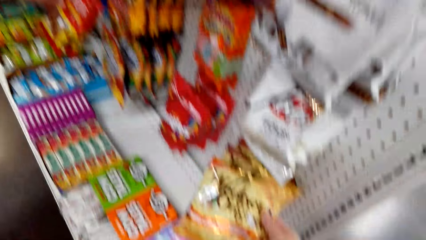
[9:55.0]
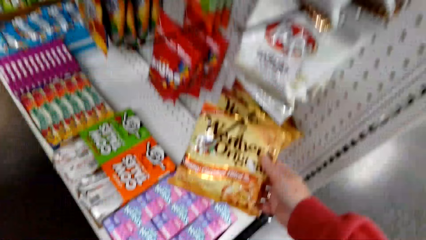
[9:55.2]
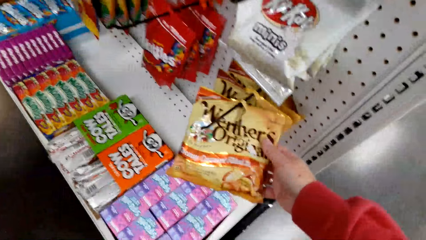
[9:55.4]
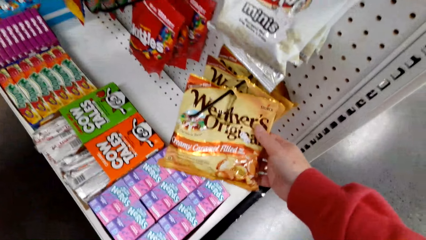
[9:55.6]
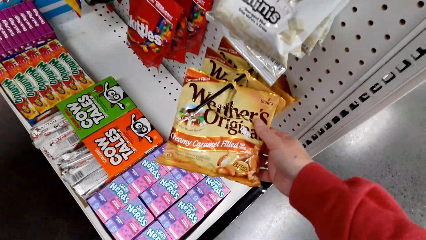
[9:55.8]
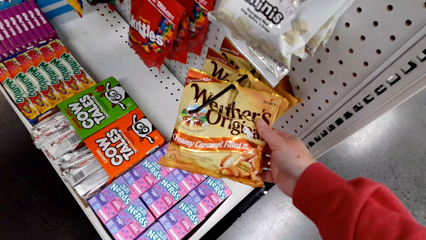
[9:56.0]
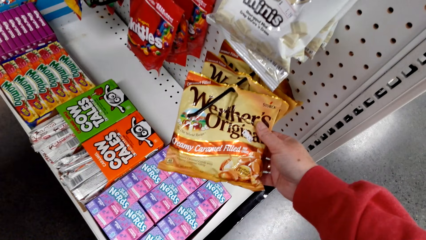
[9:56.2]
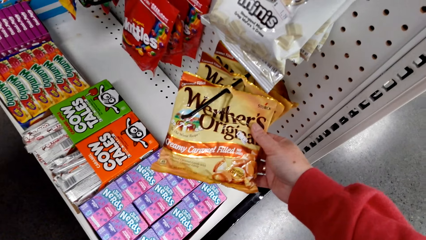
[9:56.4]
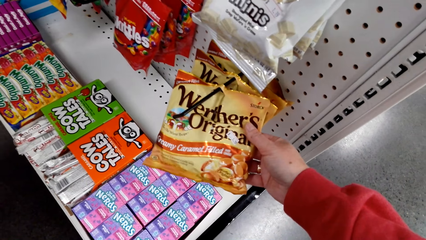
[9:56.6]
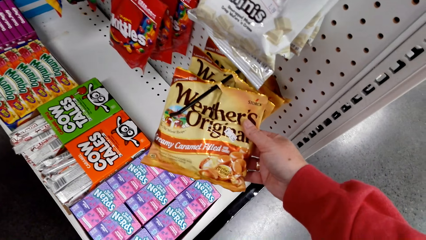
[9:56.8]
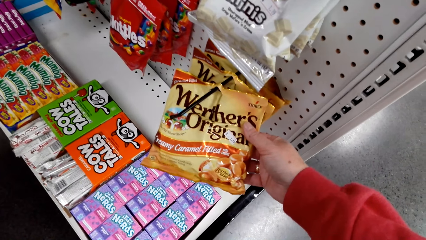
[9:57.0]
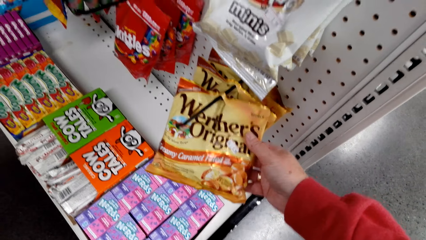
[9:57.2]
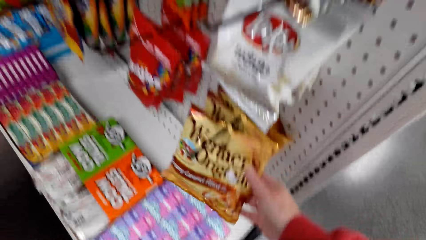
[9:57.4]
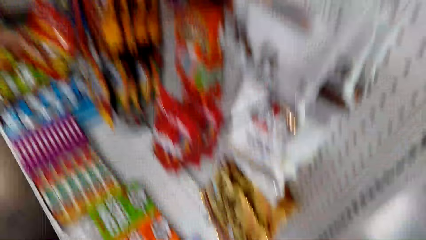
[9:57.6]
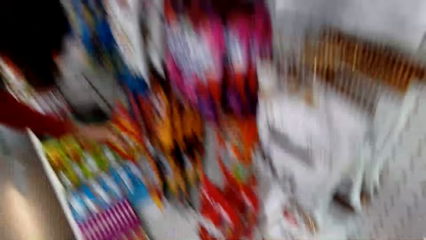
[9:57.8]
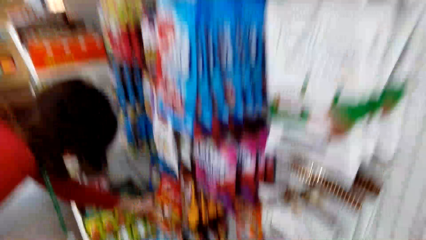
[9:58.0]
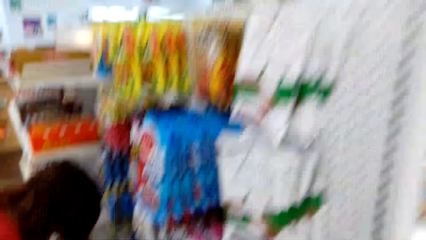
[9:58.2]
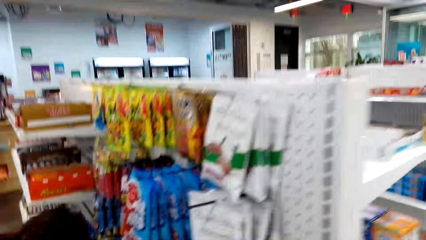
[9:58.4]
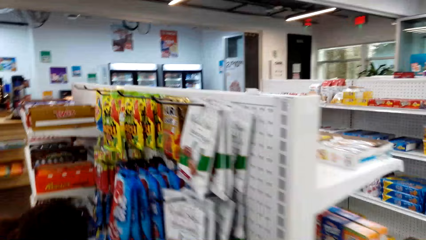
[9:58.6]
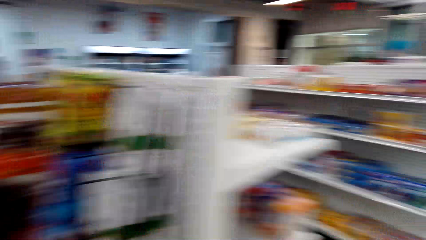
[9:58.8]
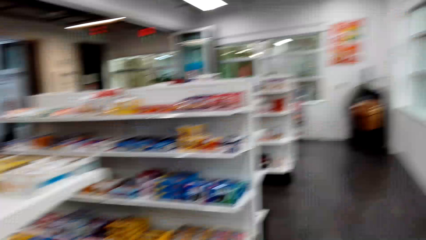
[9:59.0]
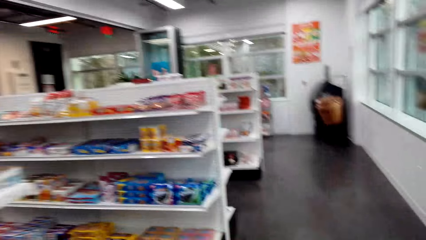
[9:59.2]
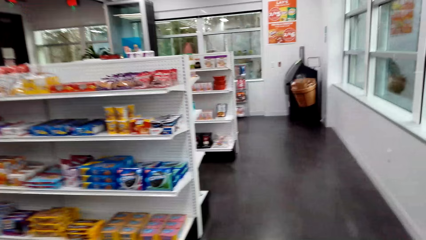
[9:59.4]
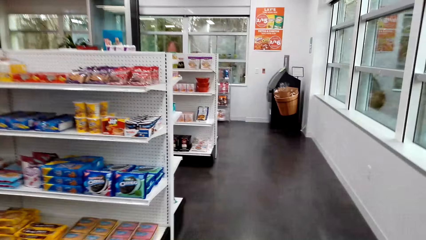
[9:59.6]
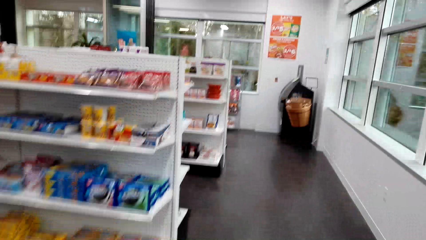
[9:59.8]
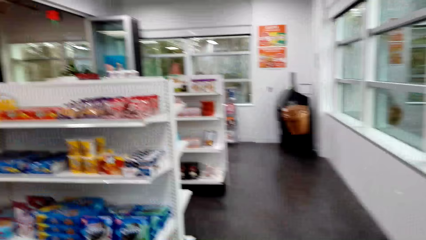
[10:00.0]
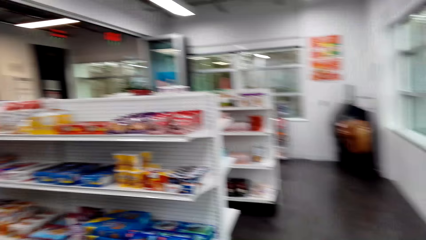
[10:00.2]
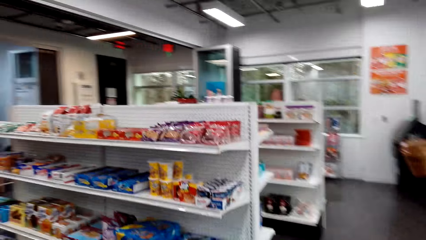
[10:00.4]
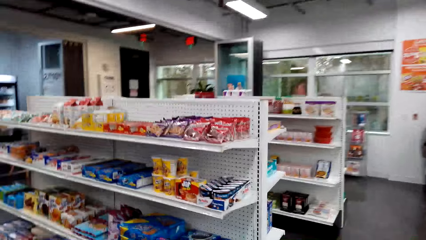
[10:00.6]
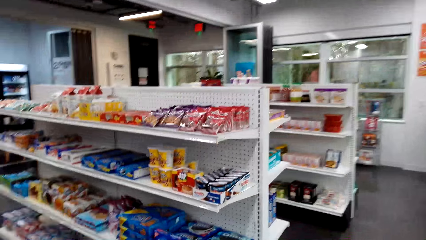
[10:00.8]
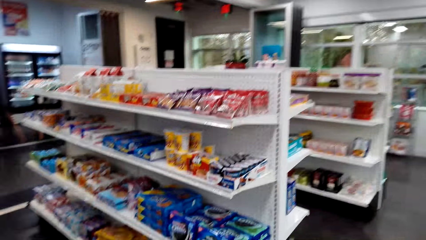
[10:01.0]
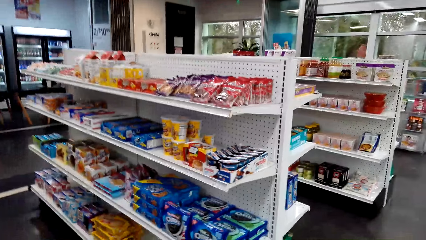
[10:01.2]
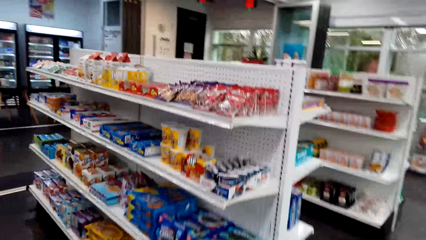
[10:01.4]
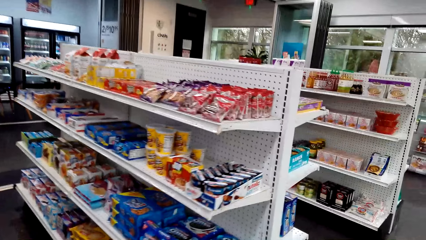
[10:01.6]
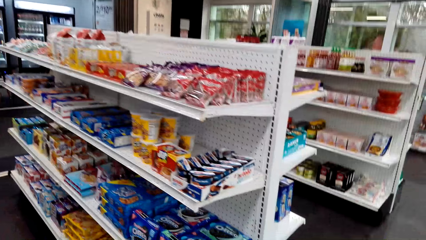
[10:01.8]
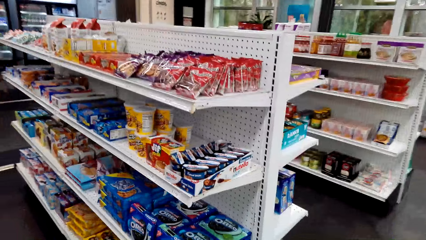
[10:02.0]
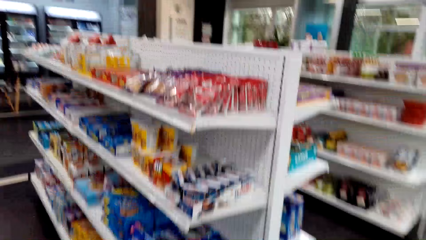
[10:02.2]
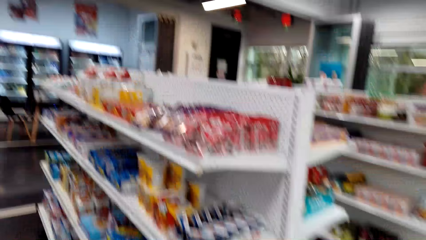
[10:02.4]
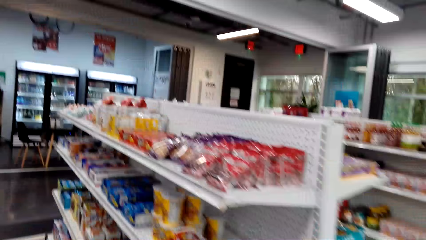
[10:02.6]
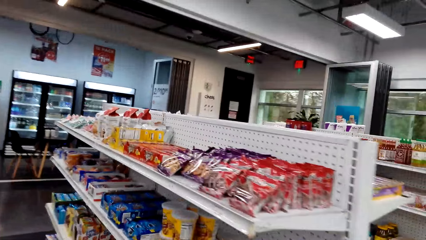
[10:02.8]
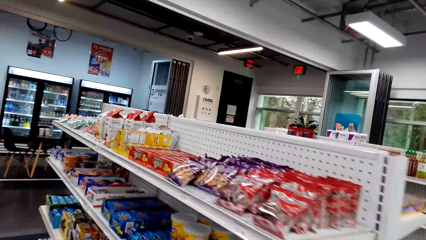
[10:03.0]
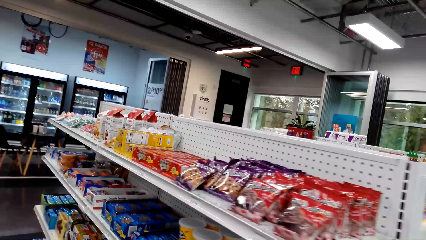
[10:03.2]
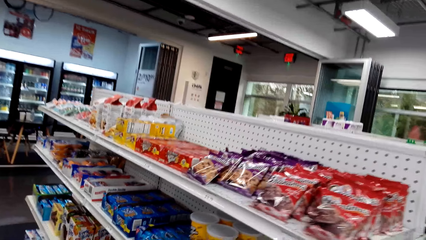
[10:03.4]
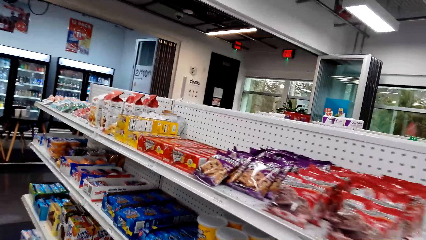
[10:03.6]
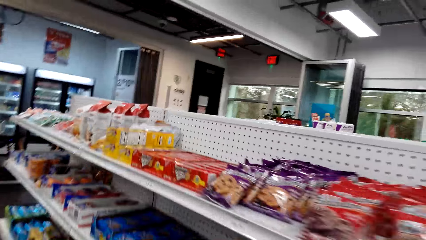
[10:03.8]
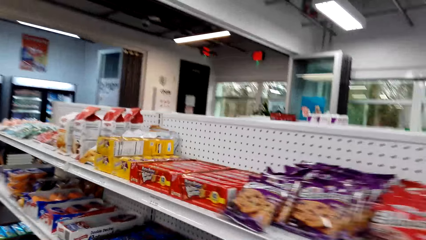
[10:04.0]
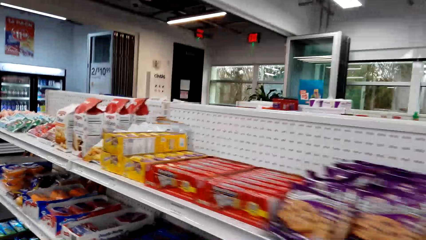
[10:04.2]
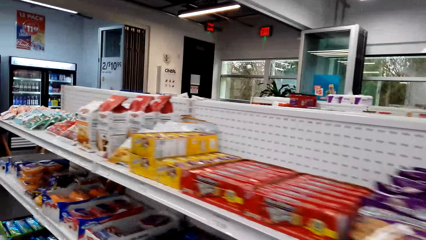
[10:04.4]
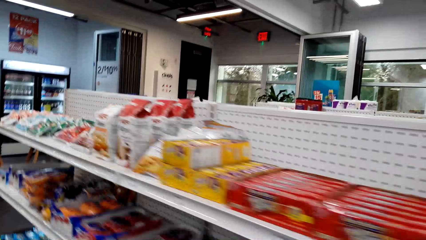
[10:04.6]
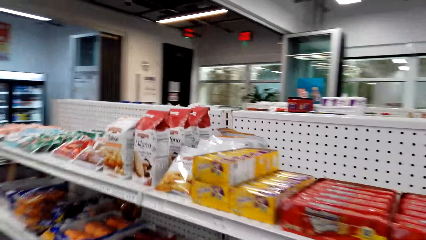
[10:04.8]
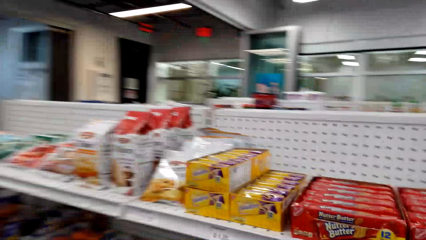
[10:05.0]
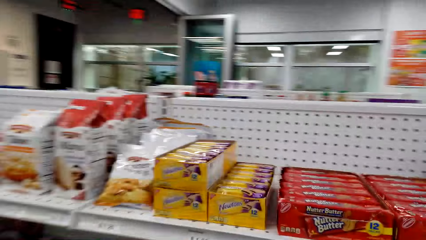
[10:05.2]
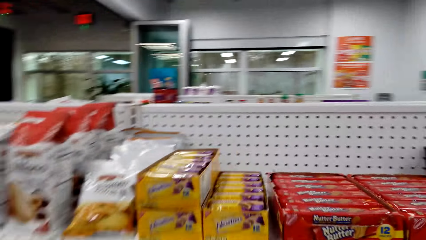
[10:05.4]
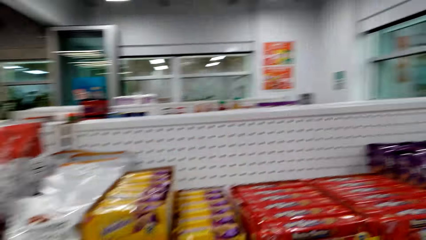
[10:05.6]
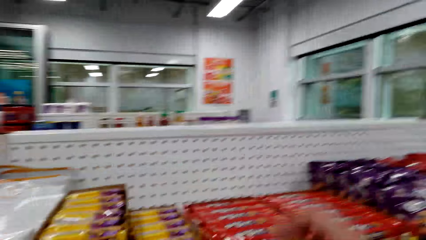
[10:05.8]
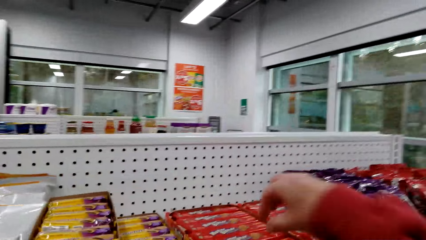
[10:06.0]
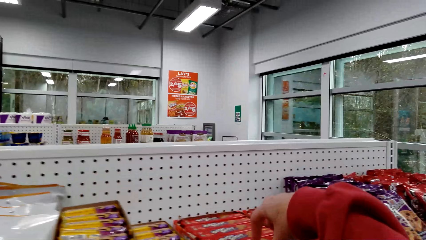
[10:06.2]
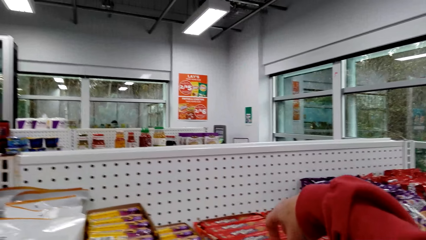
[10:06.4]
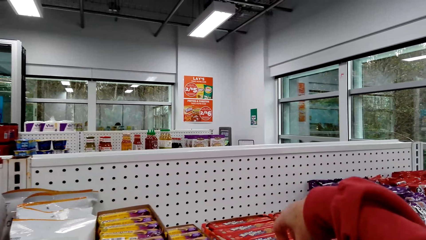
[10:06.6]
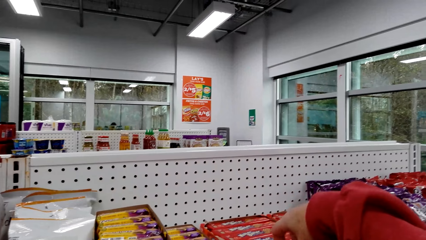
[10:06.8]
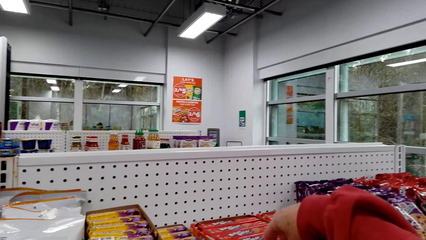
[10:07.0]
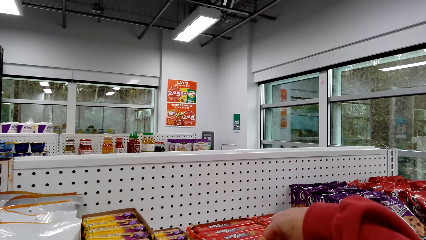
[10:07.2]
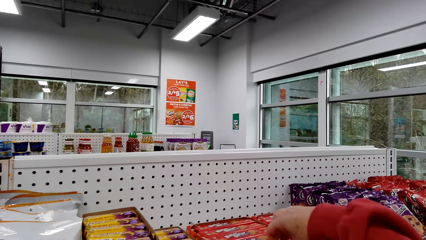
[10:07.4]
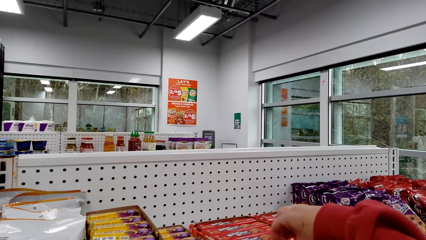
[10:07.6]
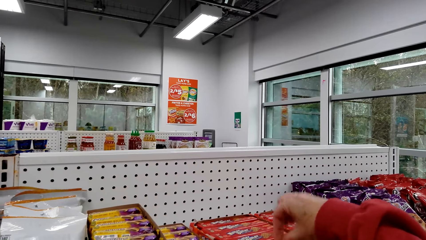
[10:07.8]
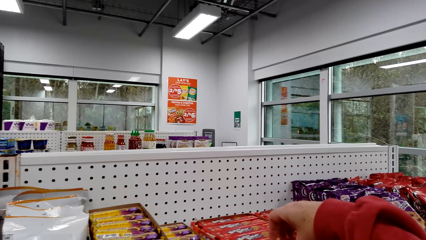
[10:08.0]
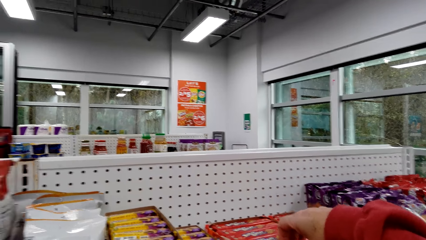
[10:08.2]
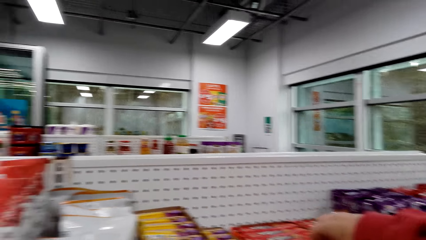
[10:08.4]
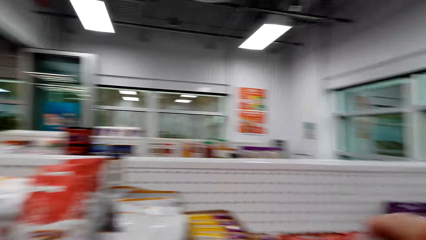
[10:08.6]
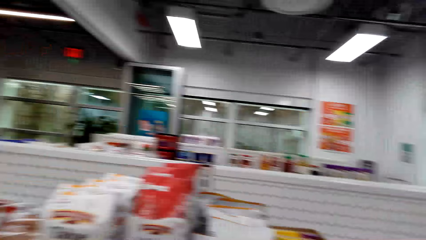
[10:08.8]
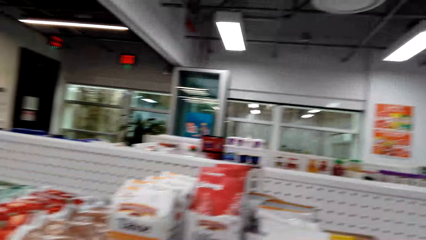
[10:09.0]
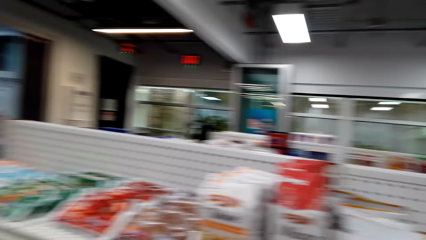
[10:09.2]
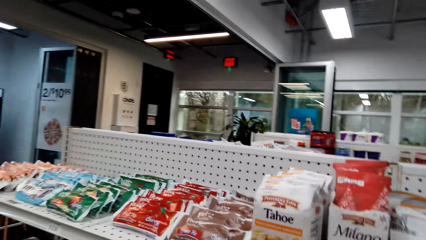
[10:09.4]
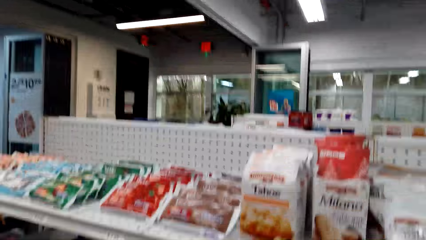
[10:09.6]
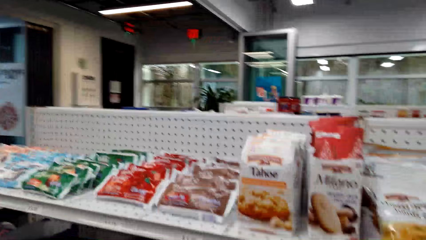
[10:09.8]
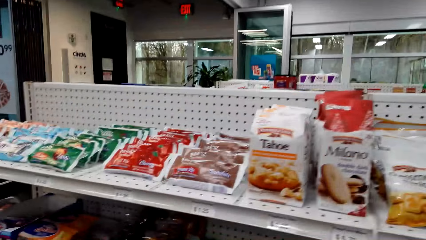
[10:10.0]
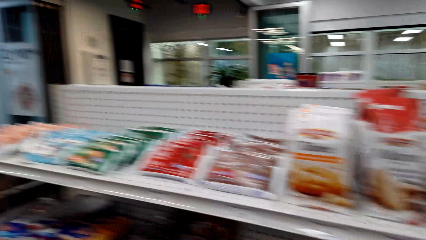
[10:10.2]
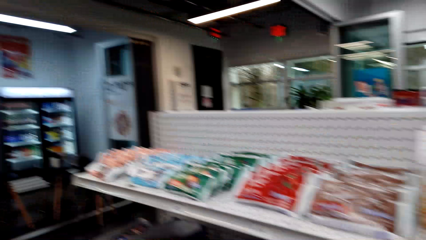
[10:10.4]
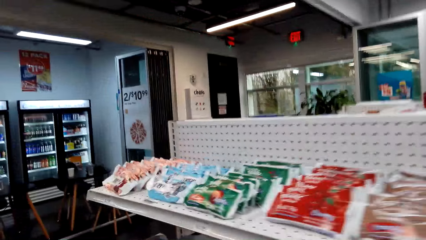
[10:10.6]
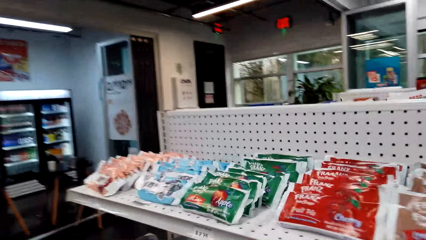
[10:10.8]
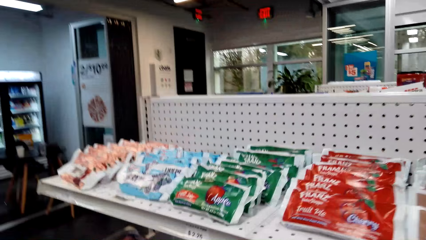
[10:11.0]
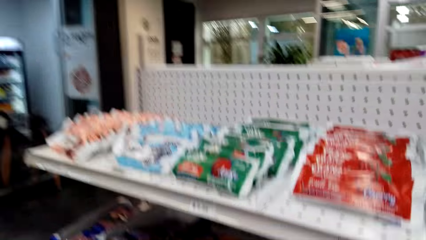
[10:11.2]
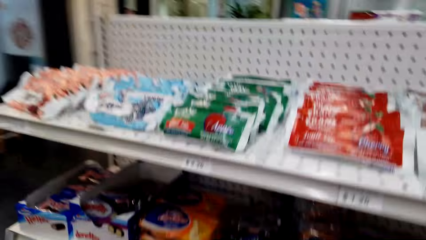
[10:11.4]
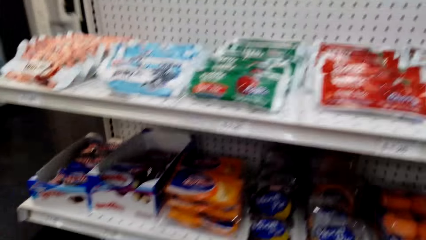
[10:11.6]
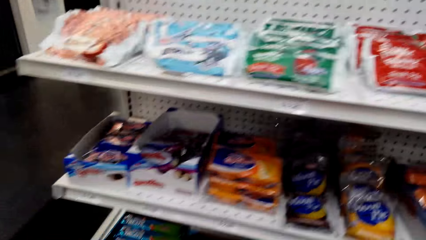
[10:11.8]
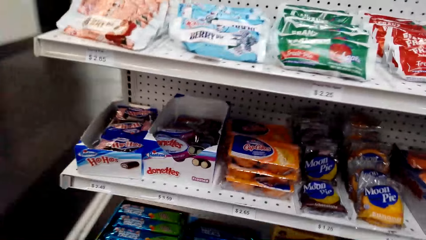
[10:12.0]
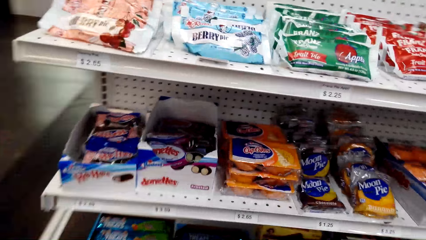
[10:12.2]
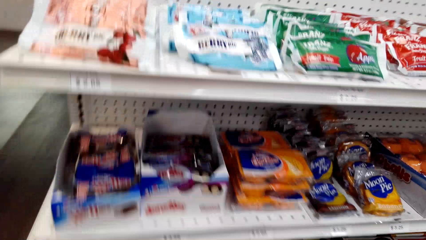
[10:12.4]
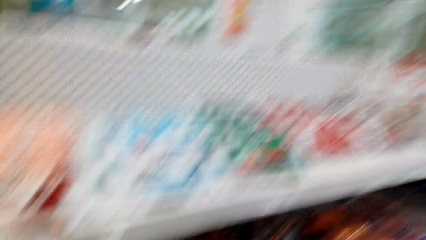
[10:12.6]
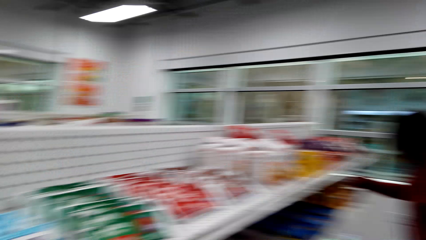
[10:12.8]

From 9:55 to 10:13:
The camera wearer looks at a Werther's candy pack. They hold the Werther's Original candy. They walk around the supermarket shelves. They pick a Nutter Butter cookie. They walk around the shelves.
